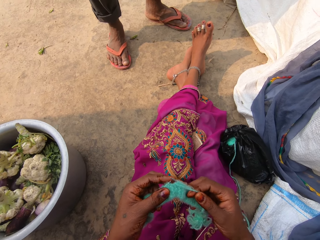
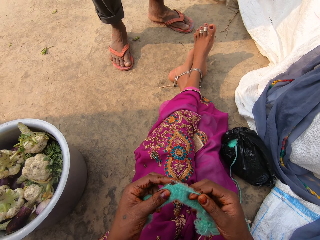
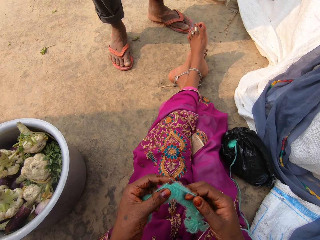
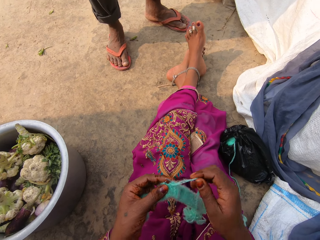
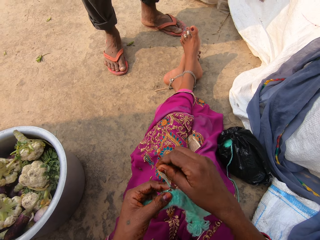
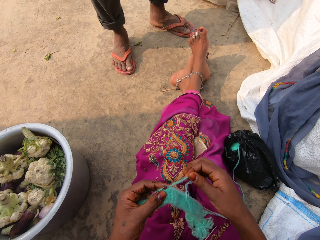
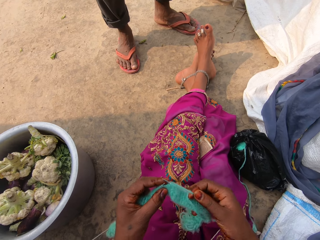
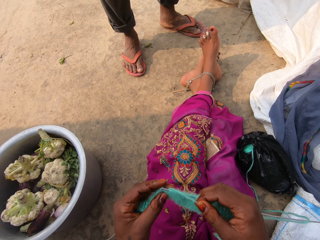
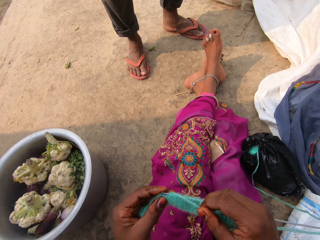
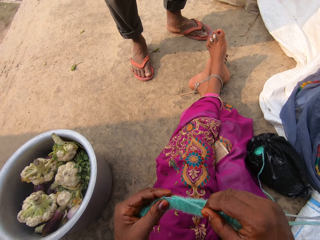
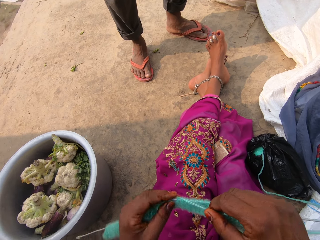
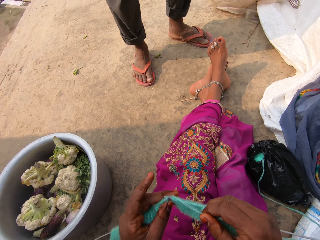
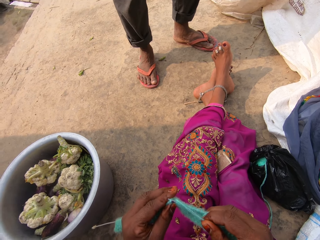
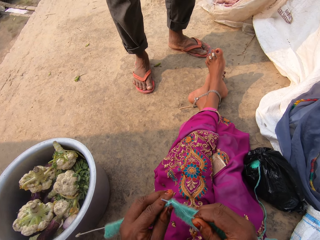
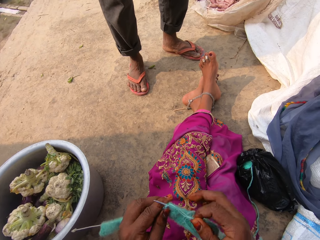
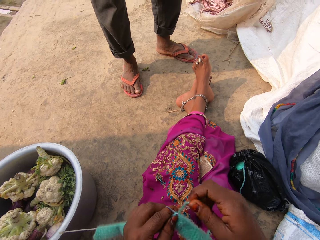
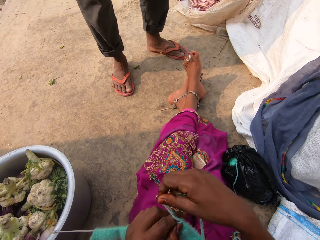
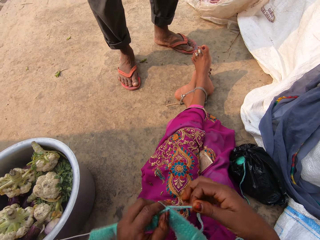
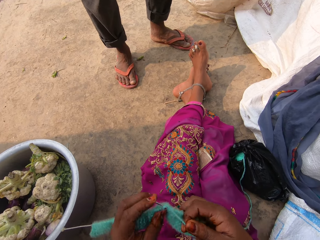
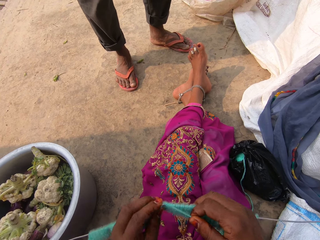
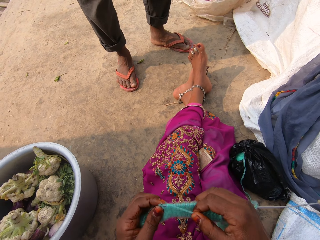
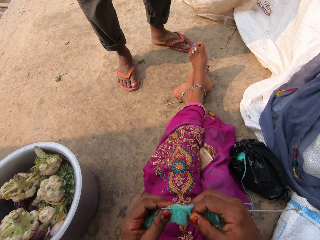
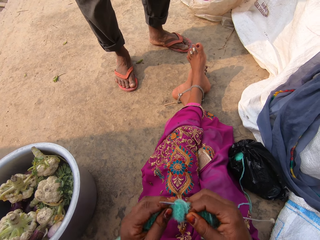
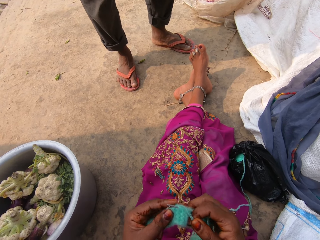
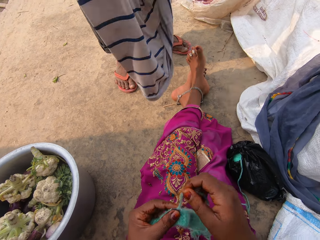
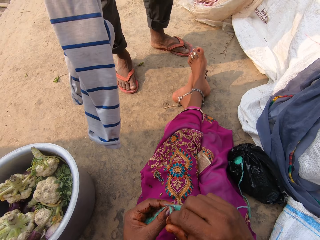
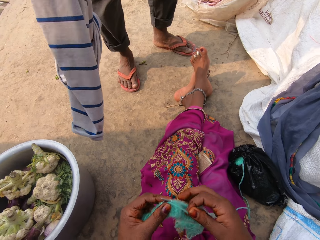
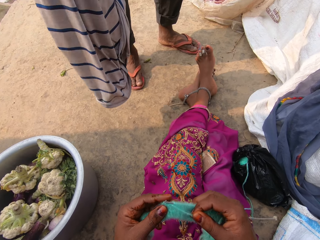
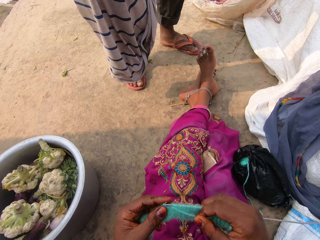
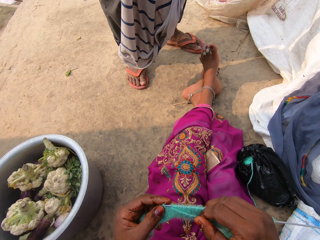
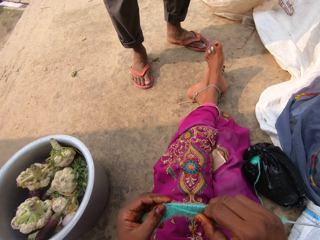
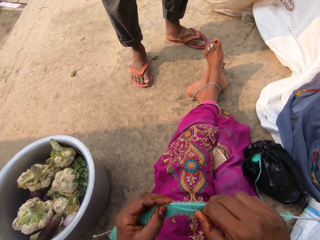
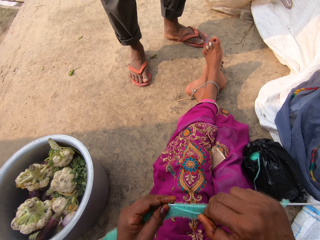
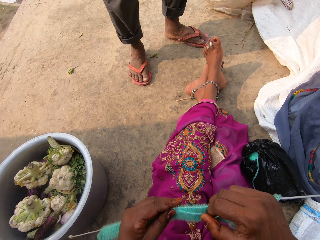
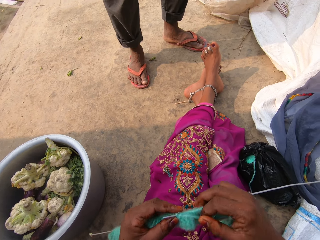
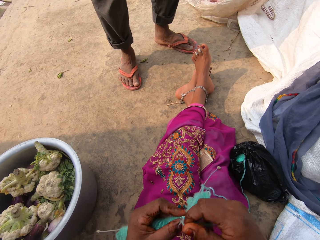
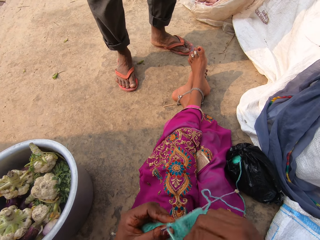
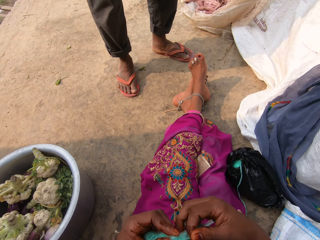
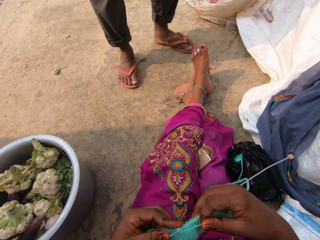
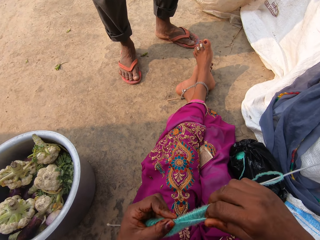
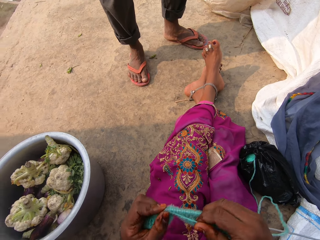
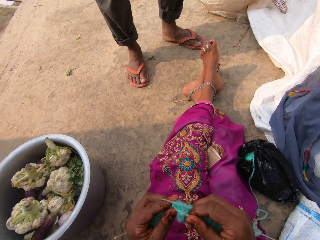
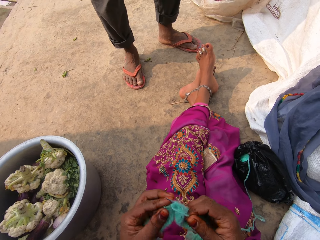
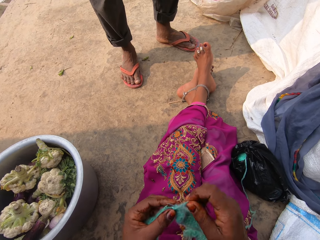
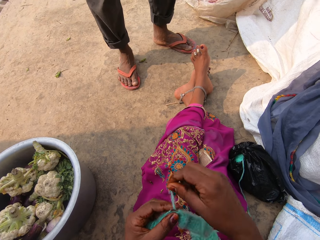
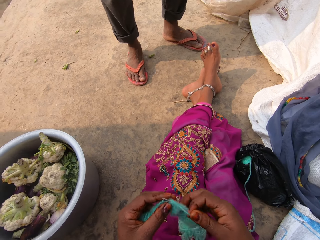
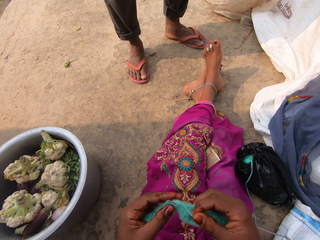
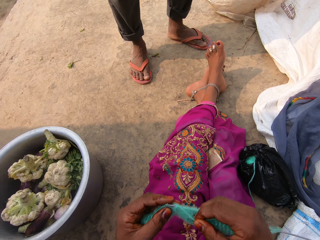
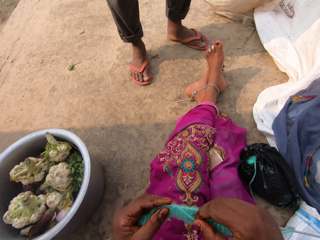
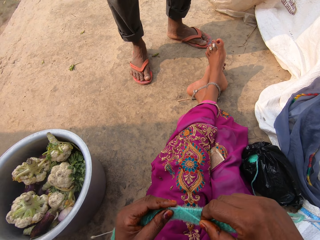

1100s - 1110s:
The camera wearer knits a fabric. The man interacts with a cloth in his hands.

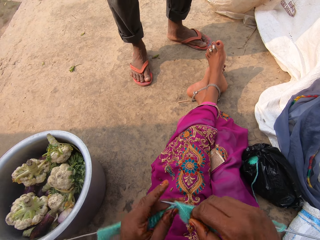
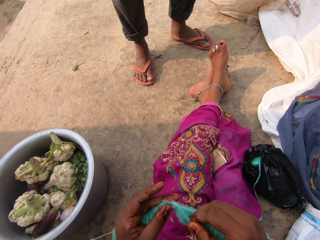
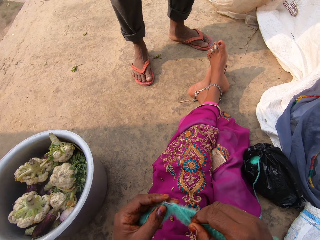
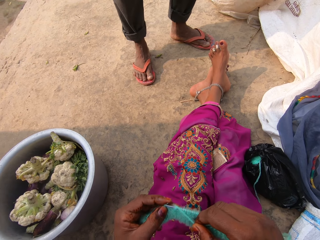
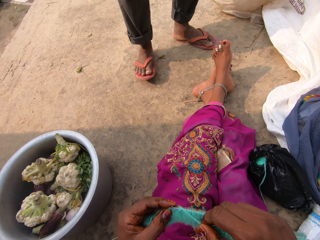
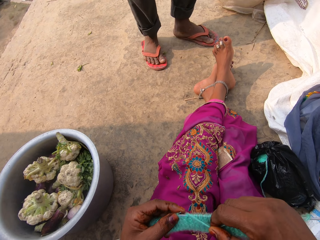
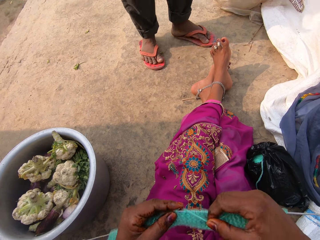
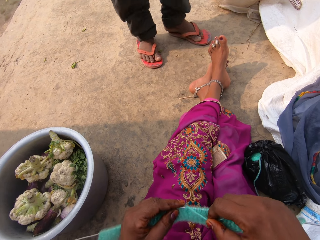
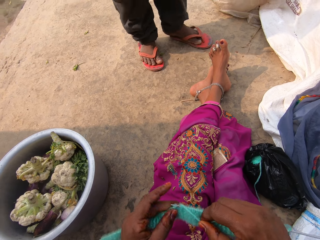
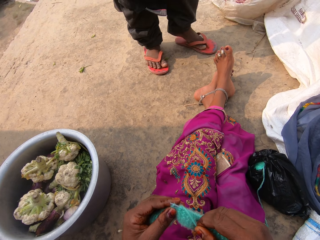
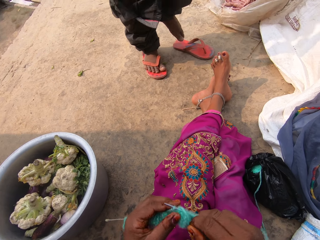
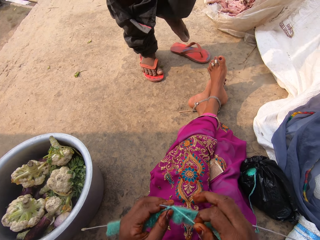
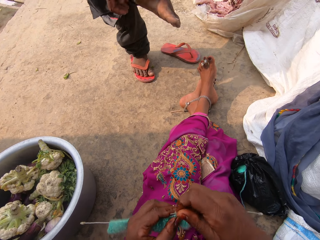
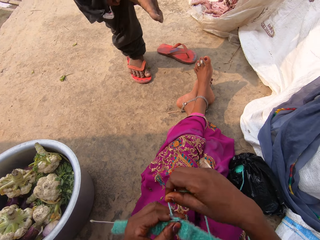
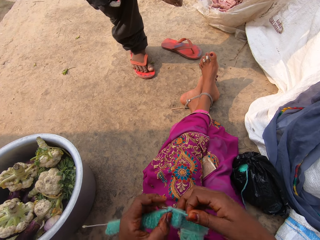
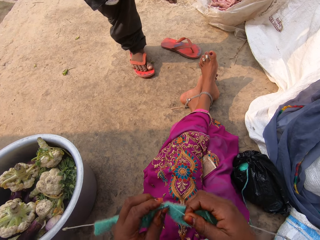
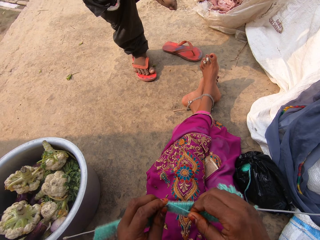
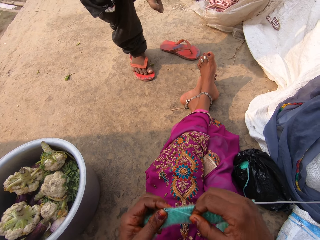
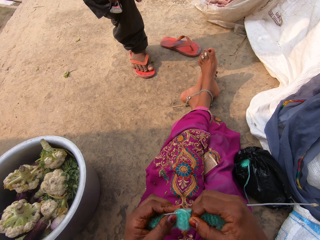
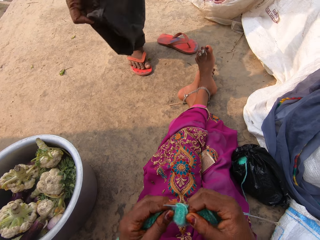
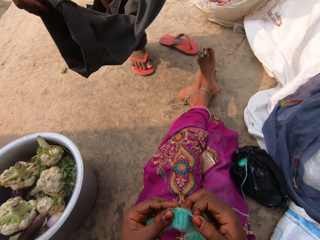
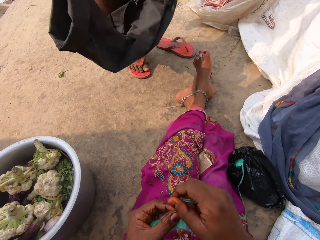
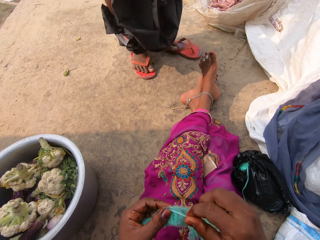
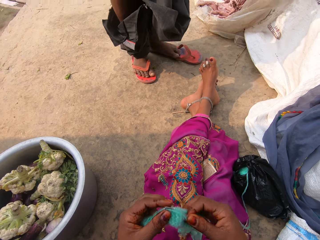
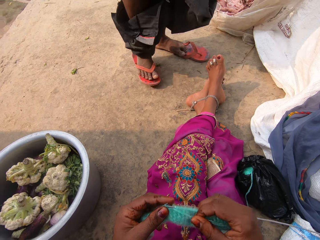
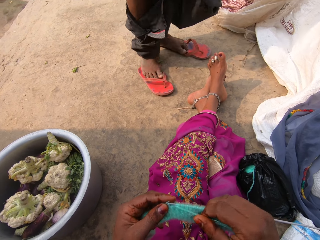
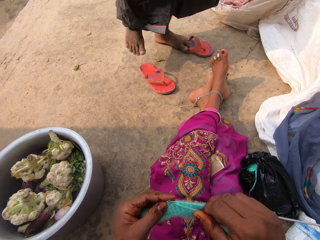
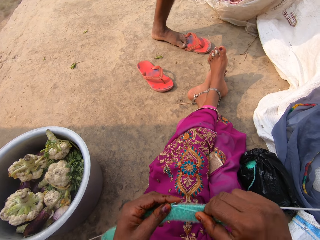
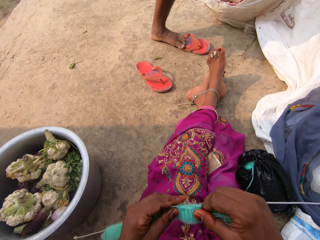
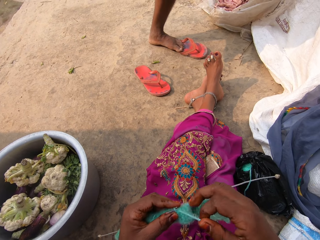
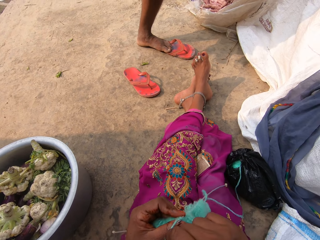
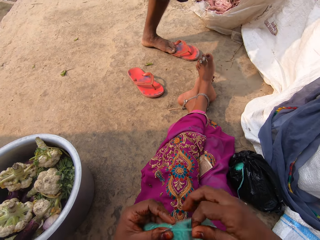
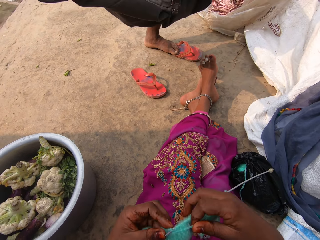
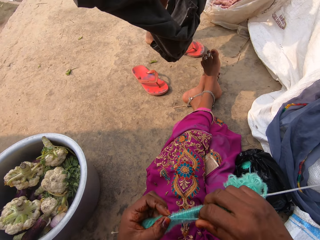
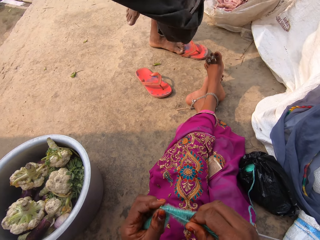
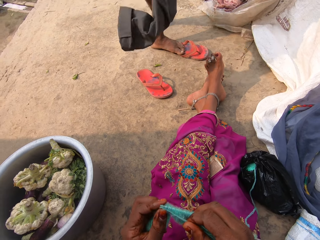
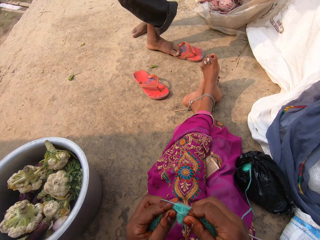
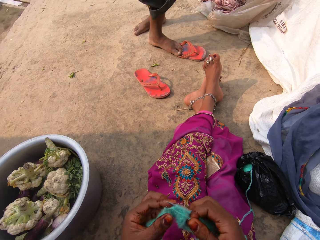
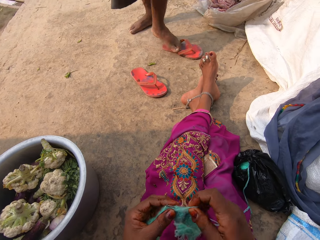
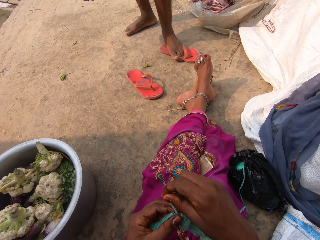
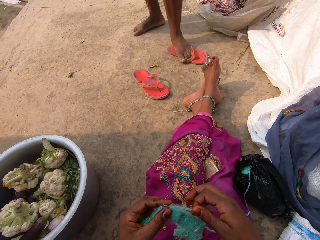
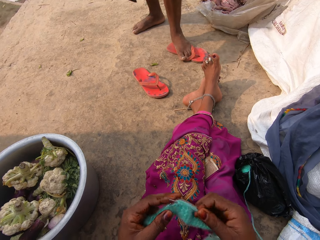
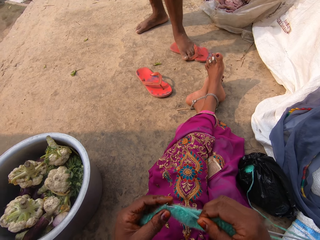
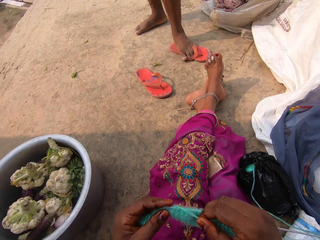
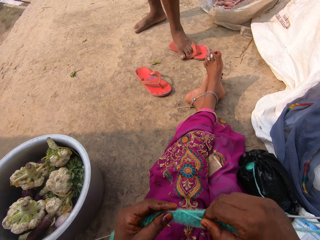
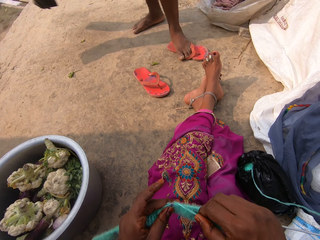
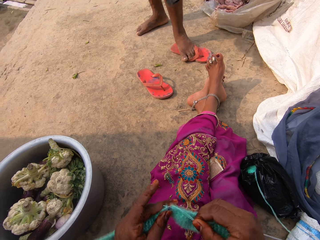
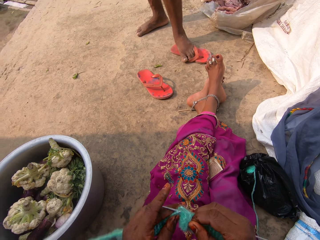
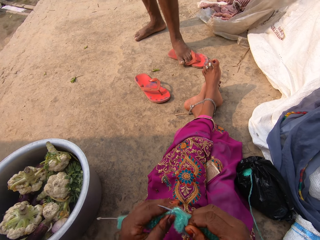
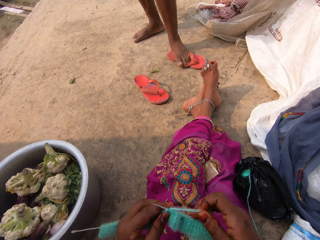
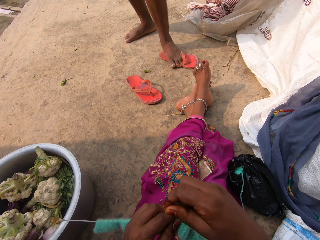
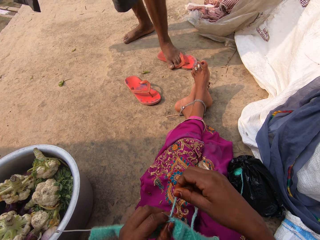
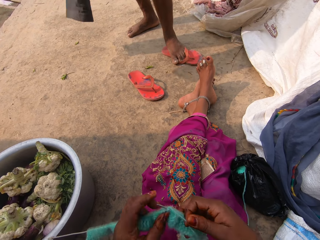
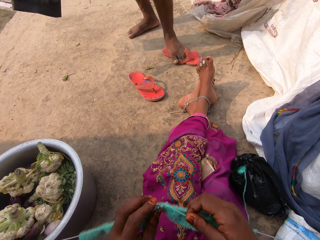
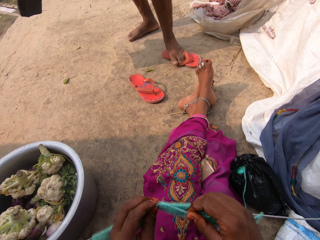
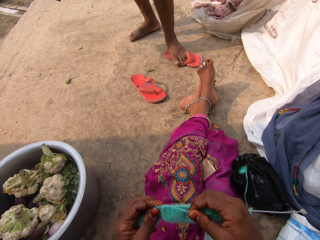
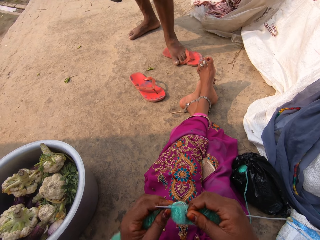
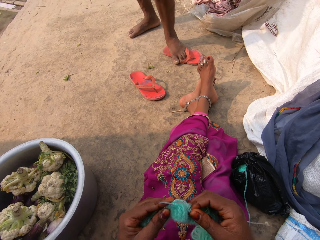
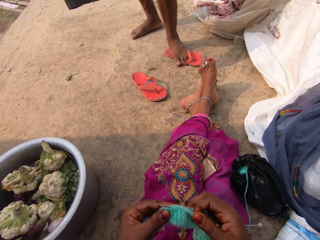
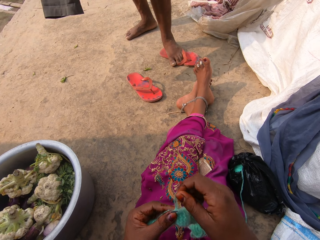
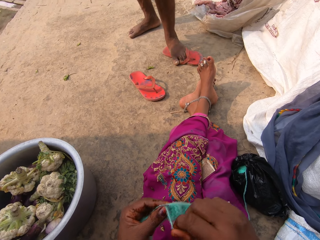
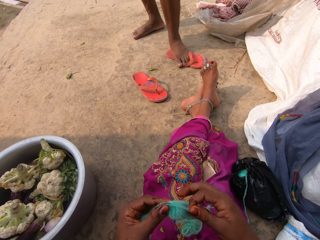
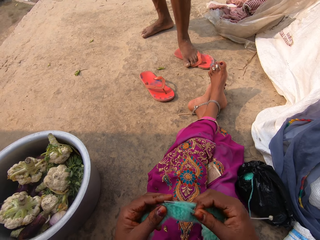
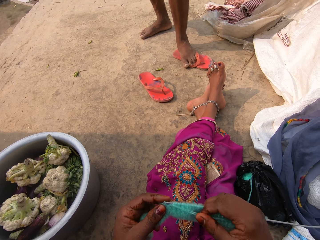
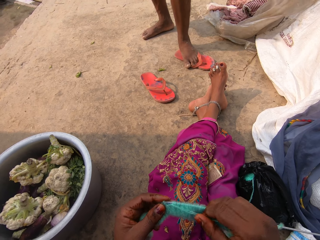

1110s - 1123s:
The man pulls his trousers with his hands and interacts with the trousers in his hands.
